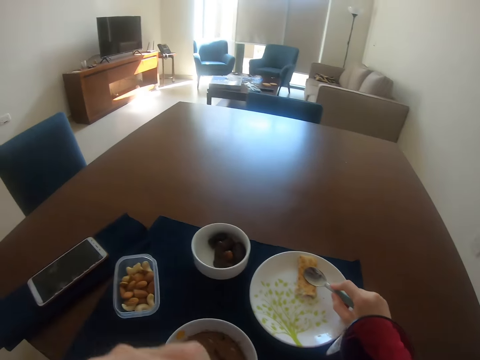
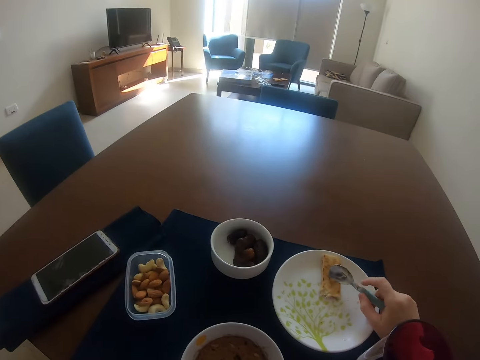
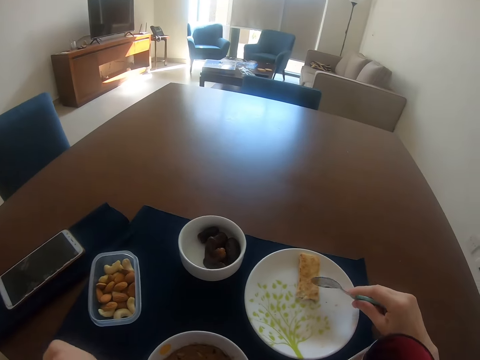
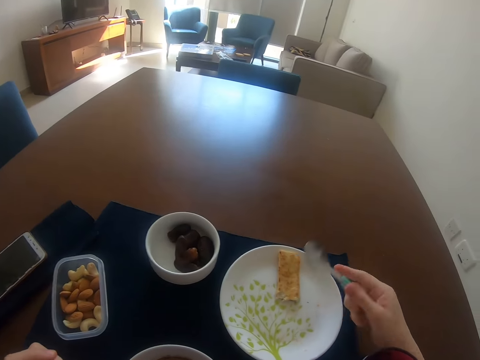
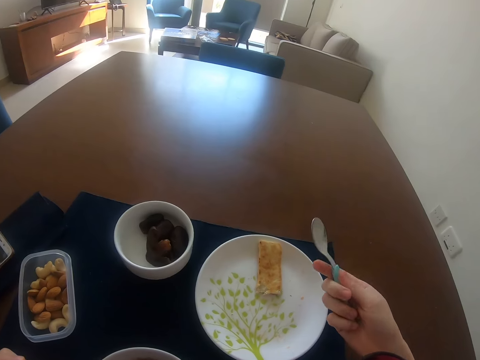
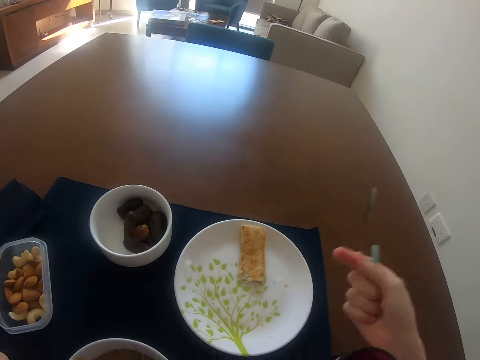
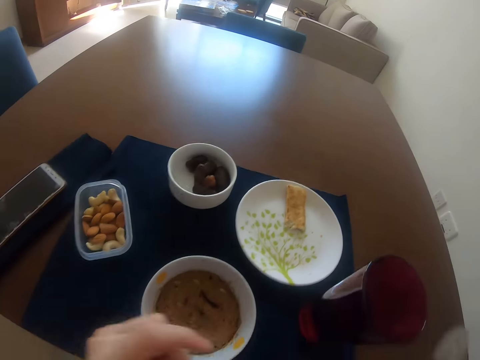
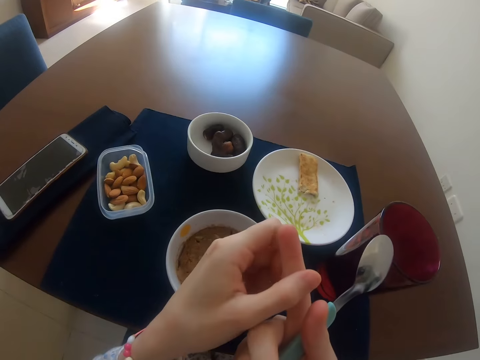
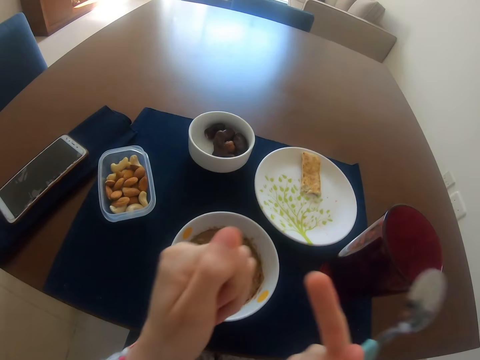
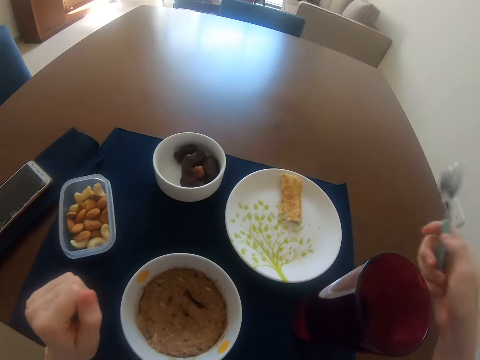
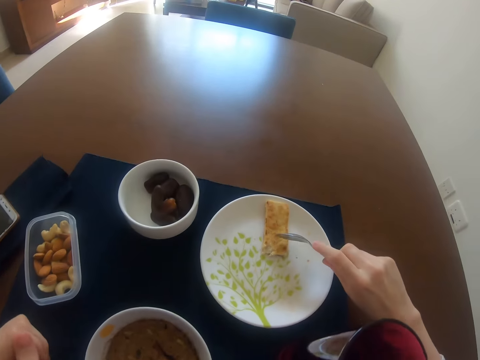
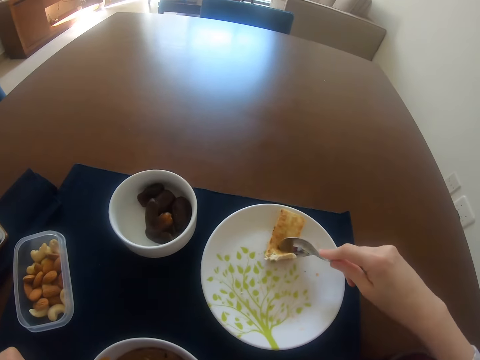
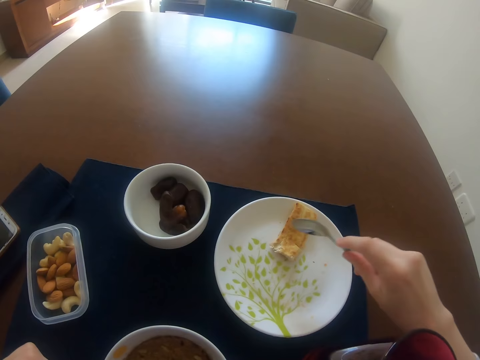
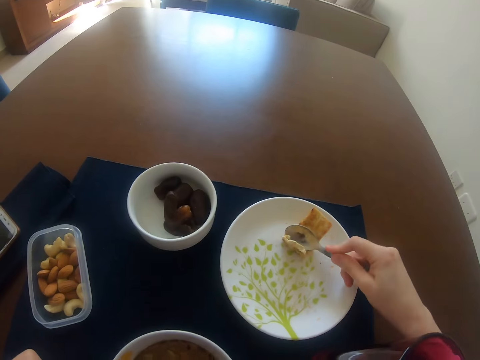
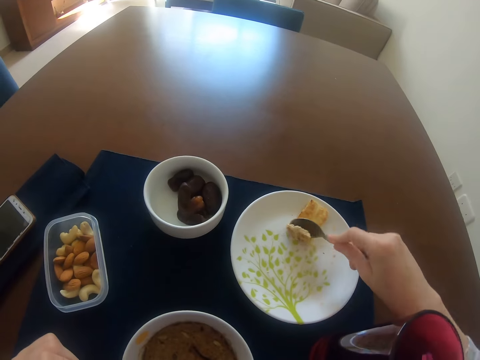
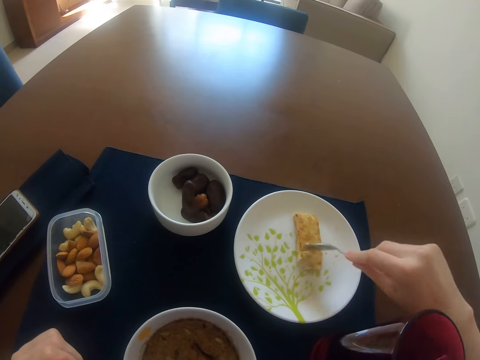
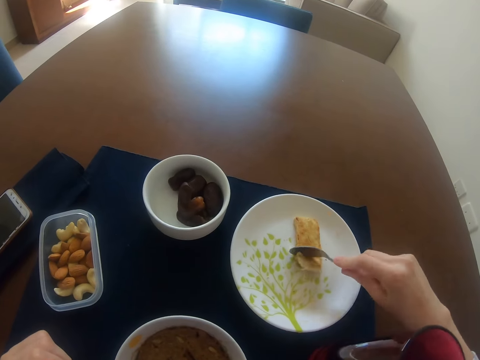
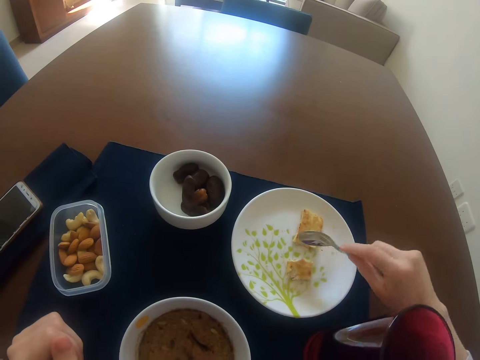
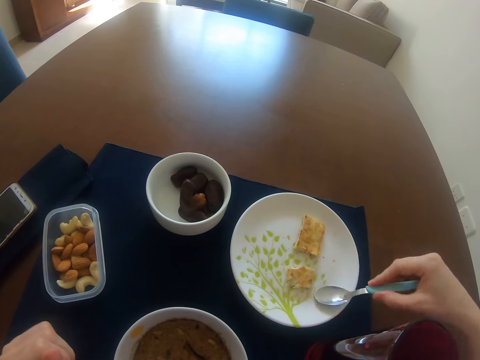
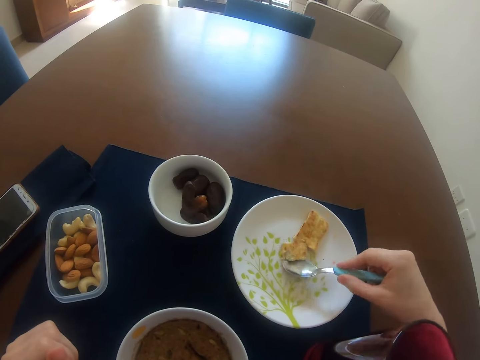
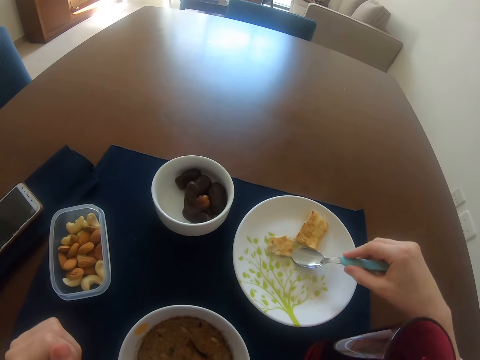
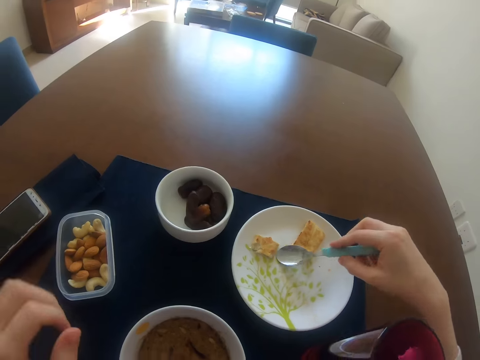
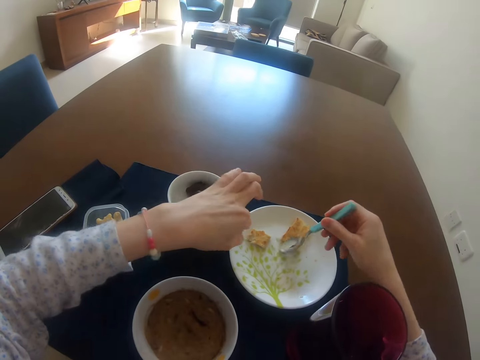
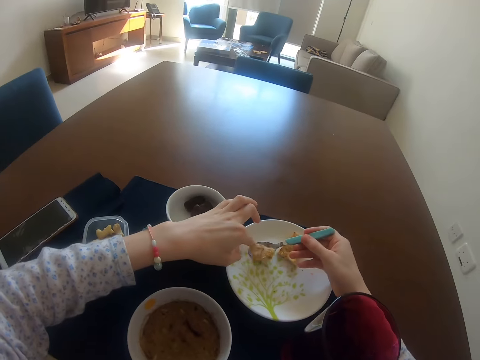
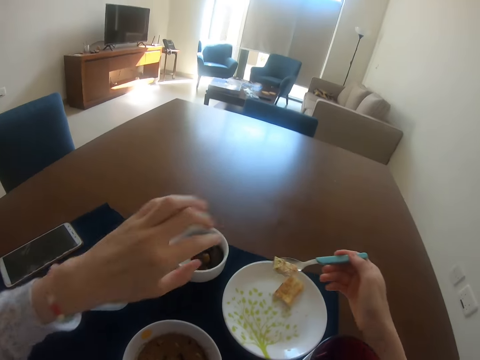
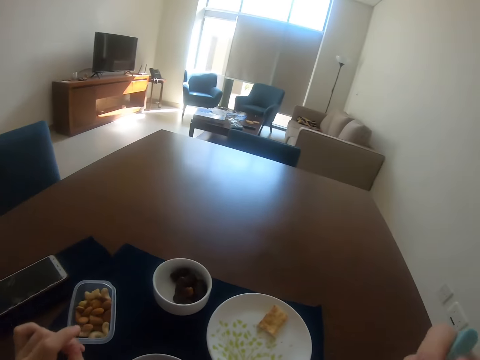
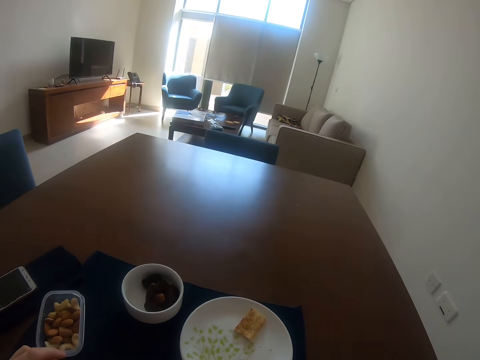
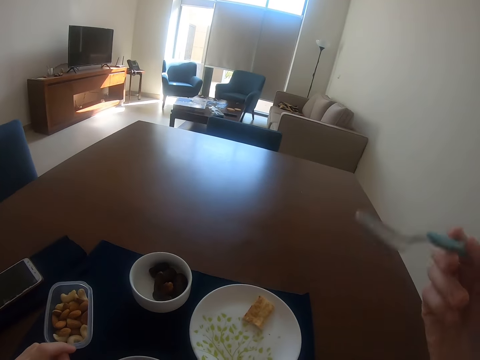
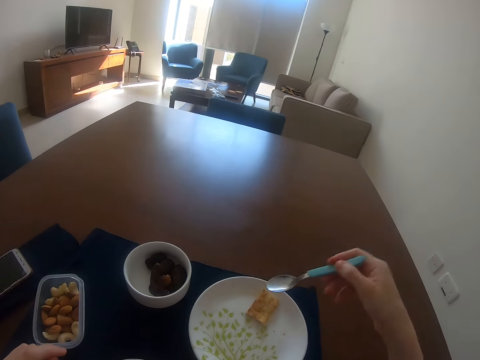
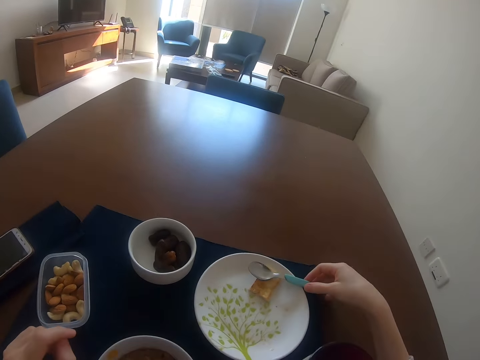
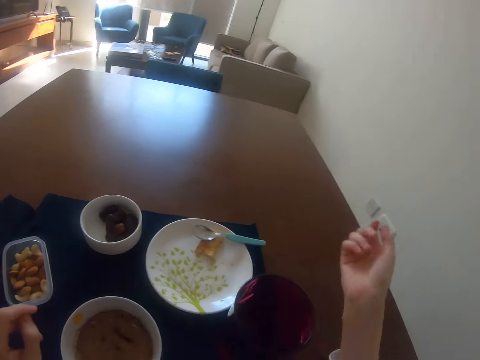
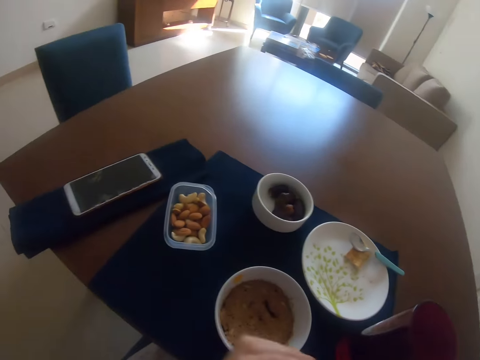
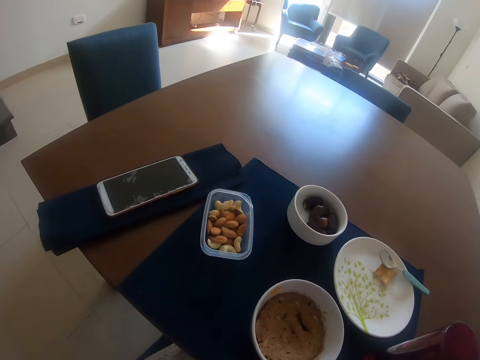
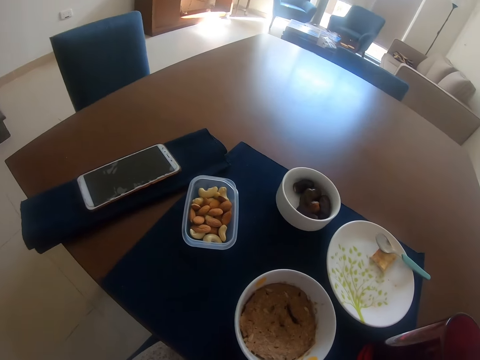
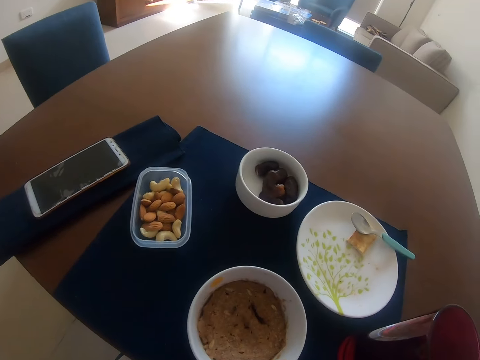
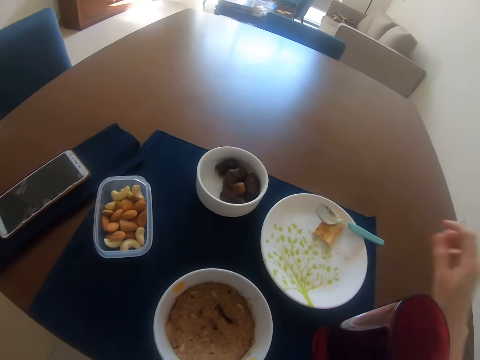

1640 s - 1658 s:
The camera wearer picks a piece of food with the left hand. She eats the food with the left hand. She holds a spoon with the right hand. She wipes her finger with the left hand. She cuts food with the spoon with the right hand. She pushes food on the spoon with her finger with the left hand. She eats the food with the right hand. She places the spoon on the plate. She moves her hands.

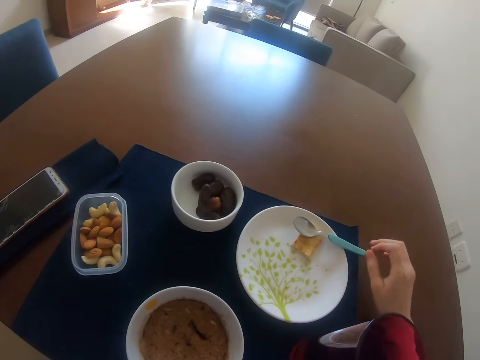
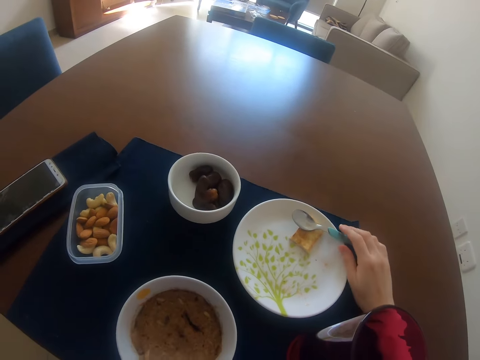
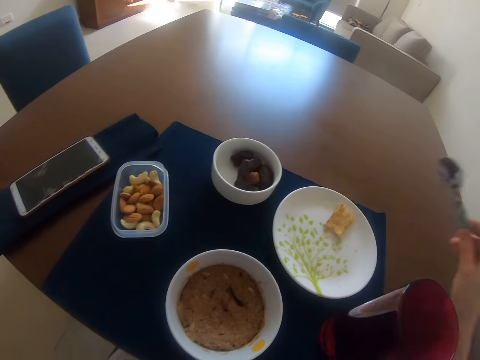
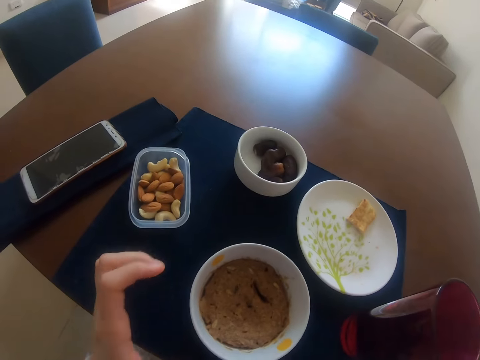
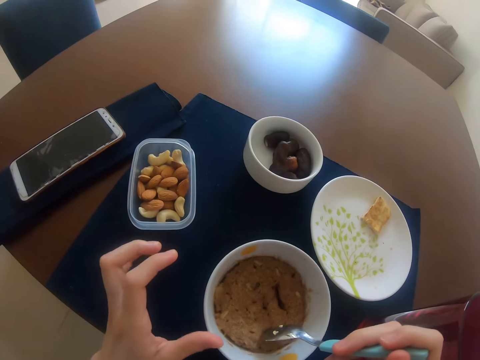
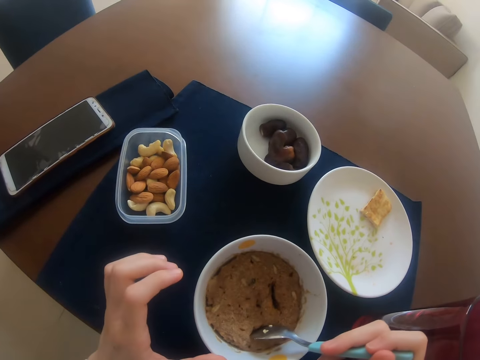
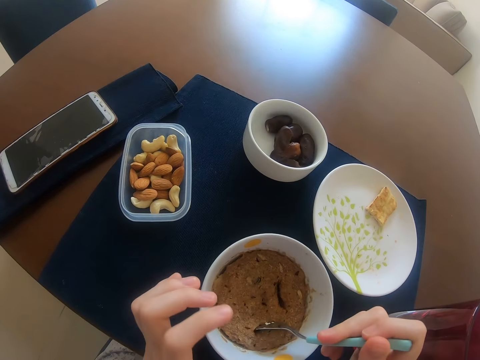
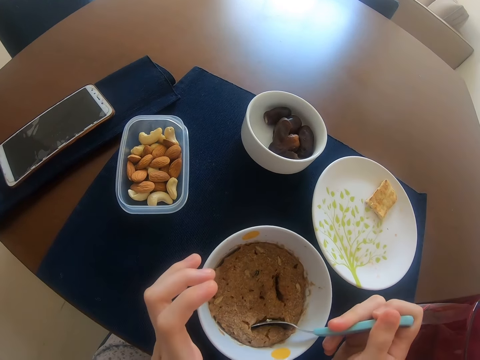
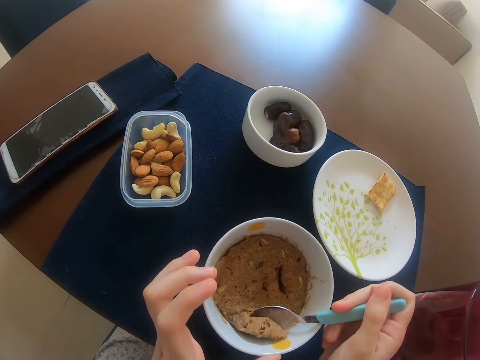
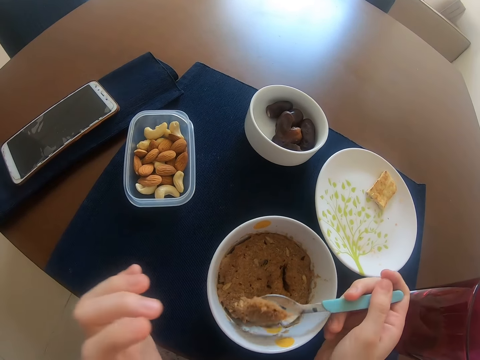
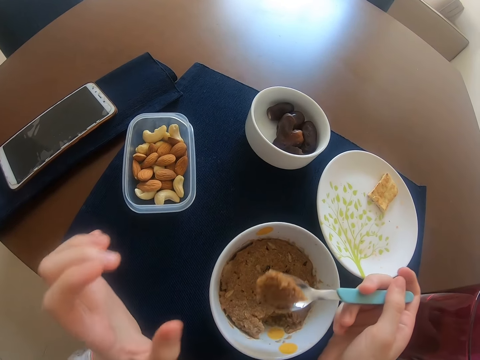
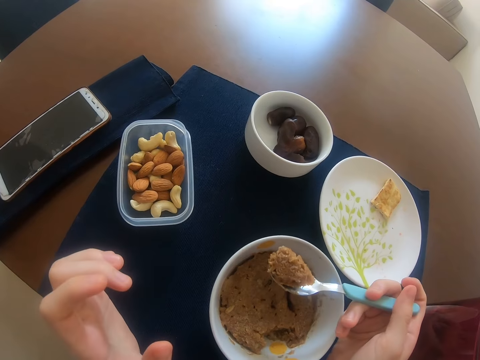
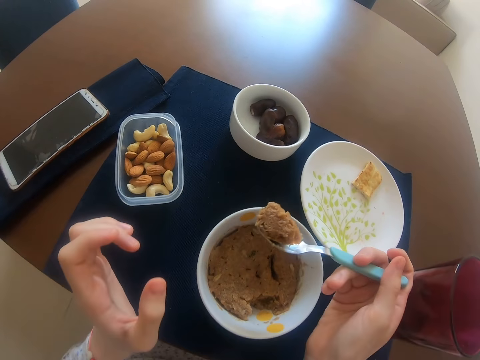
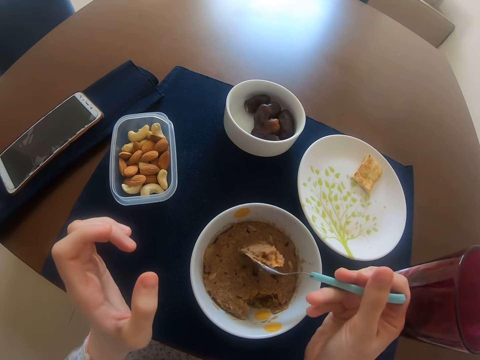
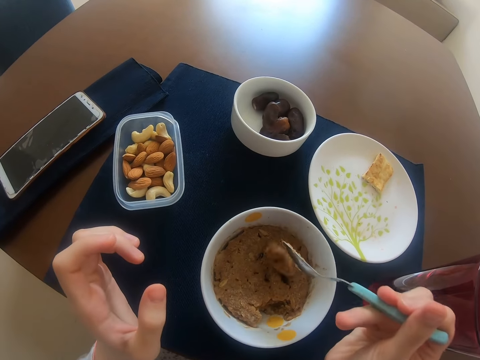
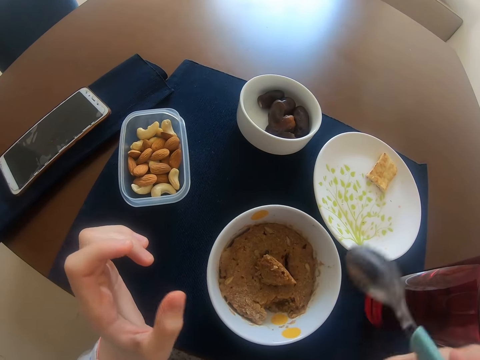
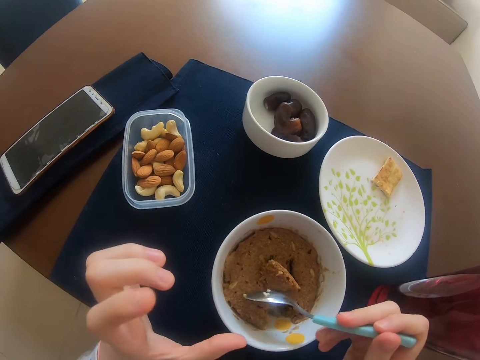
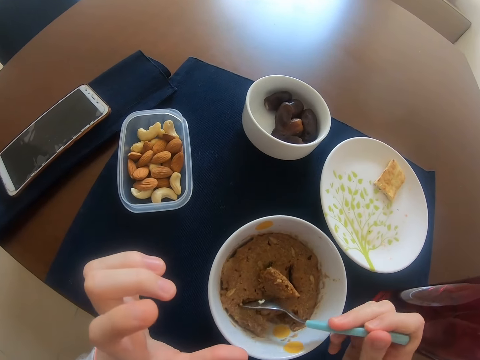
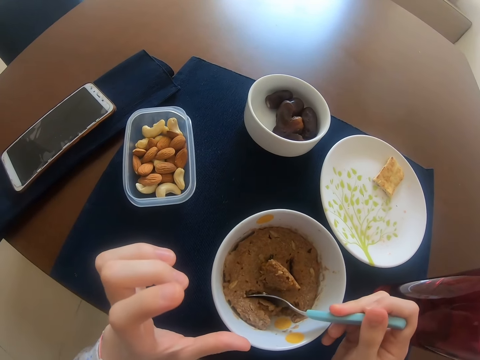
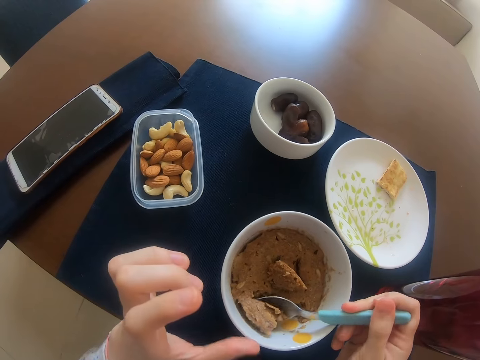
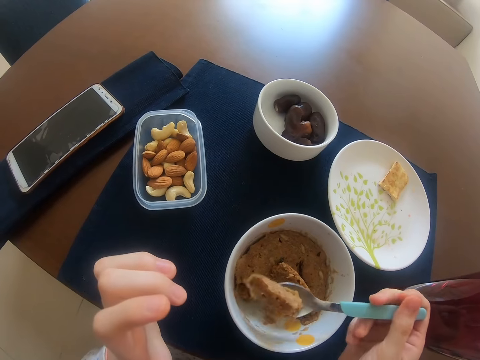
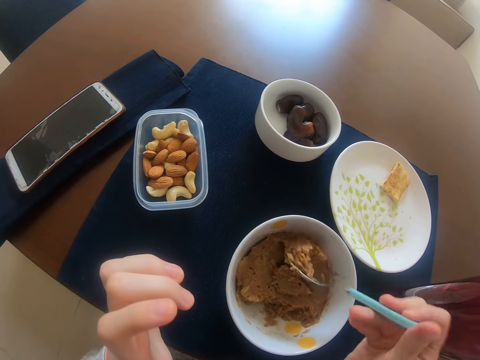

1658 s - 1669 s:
The camera wearer picks up a spoon with the right hand. They move a bowl with the left hand. They scoop food from the bowl with the spoon on the right hand. They hold the food on the right hand. They drop the food on the bowl with the right hand. They scoop food with the spoon with the right hand.
